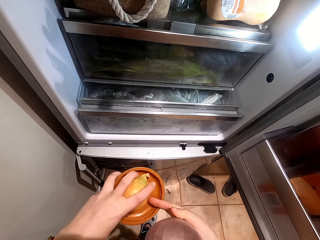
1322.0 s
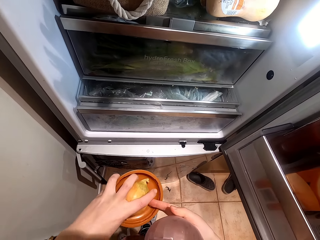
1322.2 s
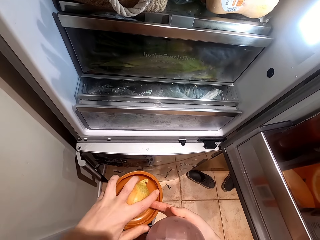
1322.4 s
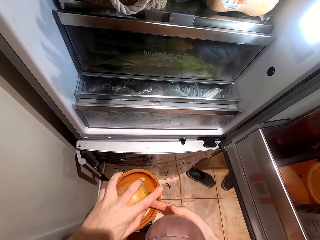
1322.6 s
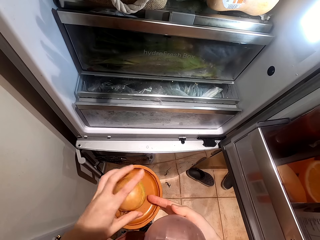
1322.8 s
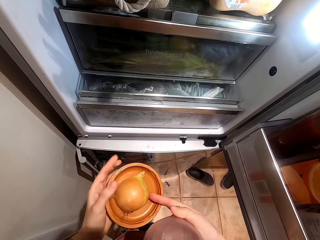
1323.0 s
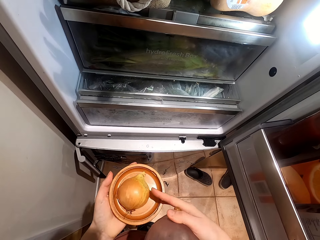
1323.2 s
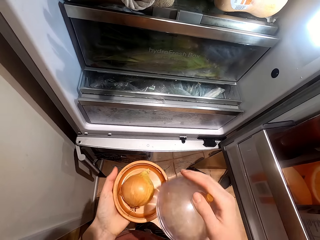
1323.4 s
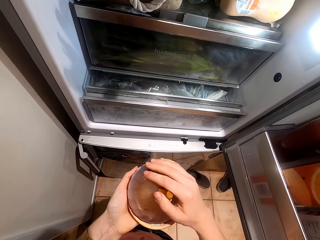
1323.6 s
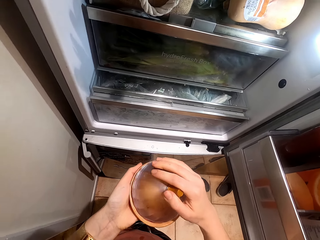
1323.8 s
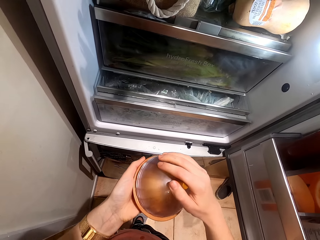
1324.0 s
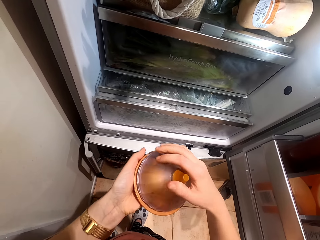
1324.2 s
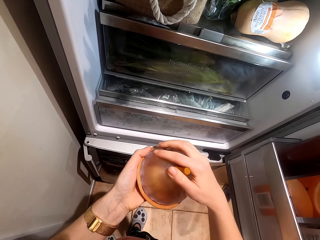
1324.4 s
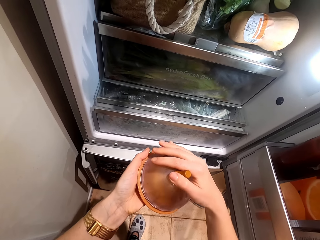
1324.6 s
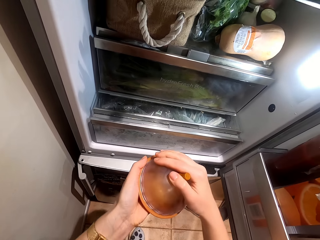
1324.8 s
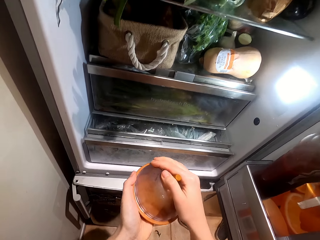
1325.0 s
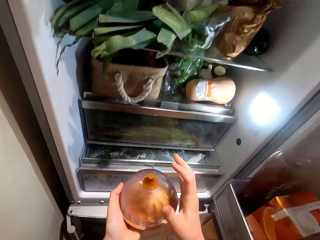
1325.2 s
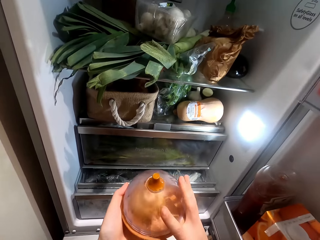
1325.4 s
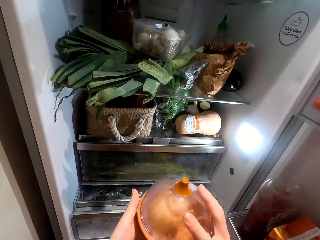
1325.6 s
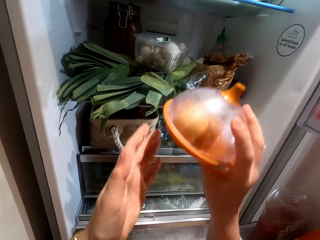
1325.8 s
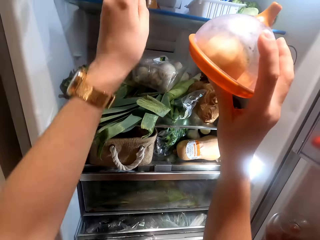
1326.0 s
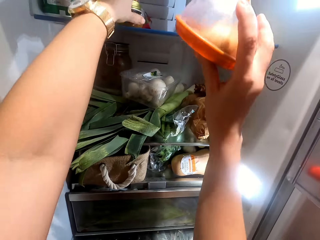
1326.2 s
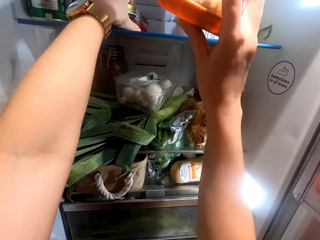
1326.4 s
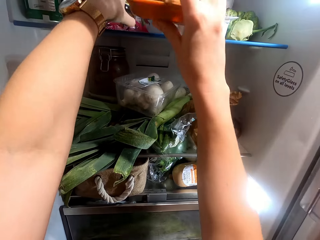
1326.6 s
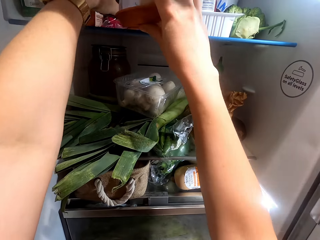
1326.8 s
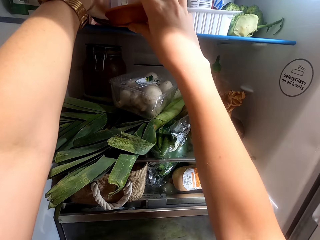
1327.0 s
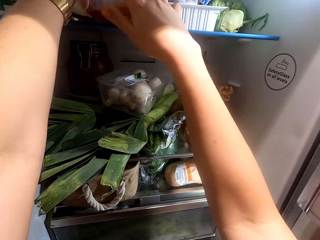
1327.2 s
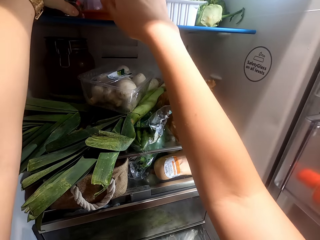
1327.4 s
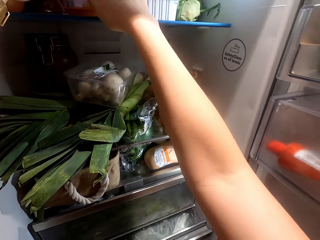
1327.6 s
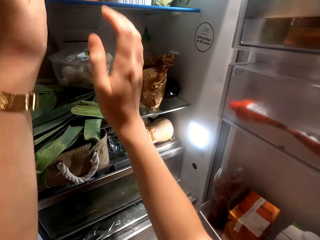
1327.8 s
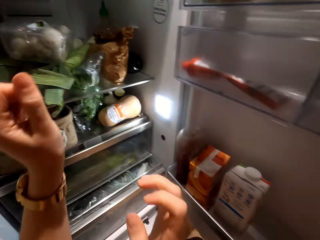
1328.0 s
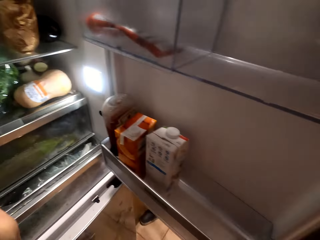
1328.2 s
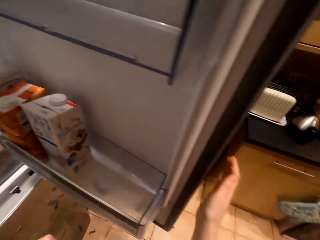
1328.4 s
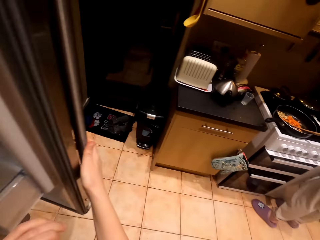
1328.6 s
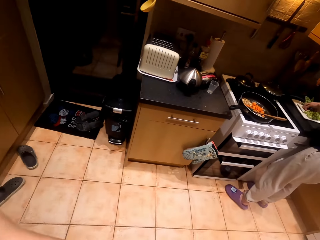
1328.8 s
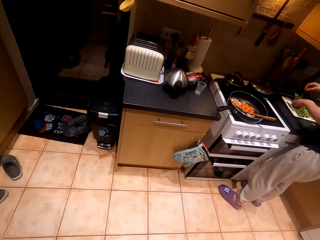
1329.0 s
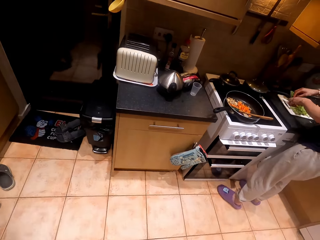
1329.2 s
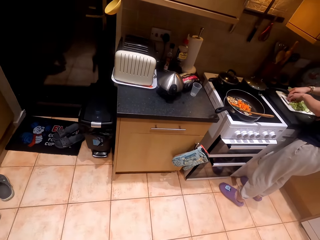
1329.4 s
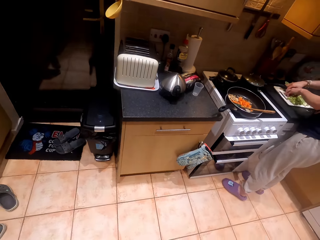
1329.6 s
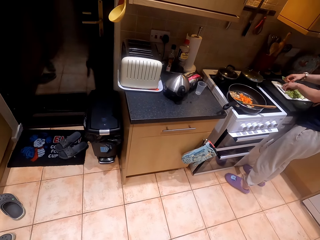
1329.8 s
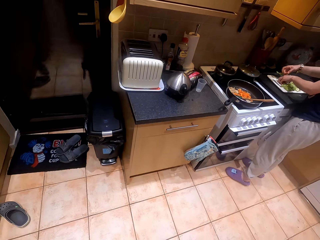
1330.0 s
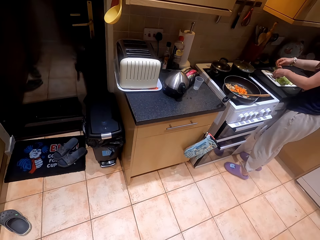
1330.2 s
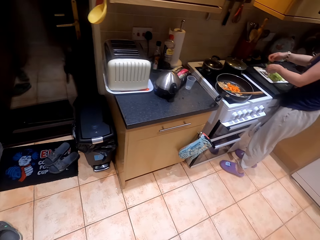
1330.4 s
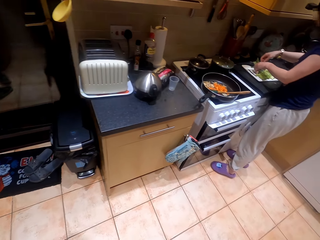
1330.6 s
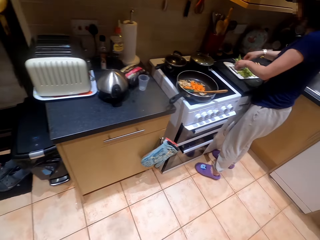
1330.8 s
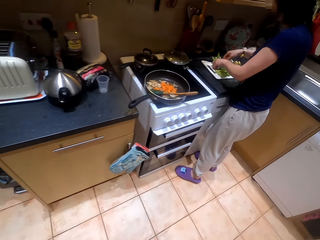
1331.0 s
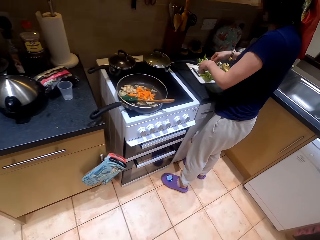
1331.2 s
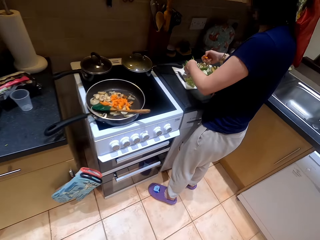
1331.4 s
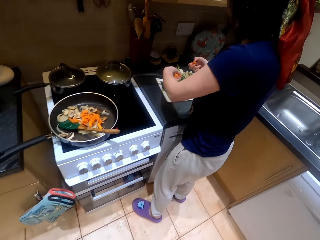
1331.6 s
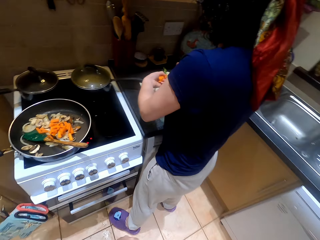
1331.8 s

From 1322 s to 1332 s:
The camera wearer puts onion in a tin or container. They close the tin with a lid. They put back the container in the fridge. They close the fridge. They walk around a kitchen. A lady picks up carrots from a chopping board.

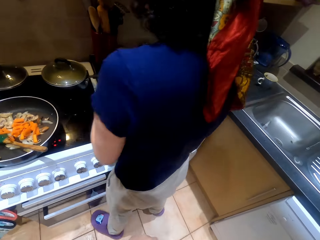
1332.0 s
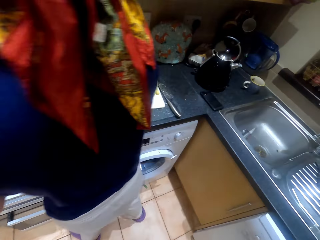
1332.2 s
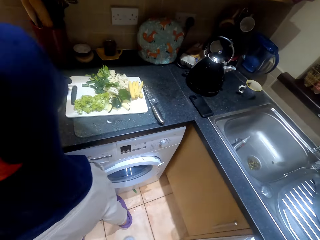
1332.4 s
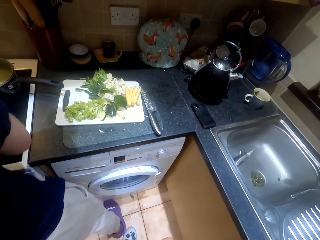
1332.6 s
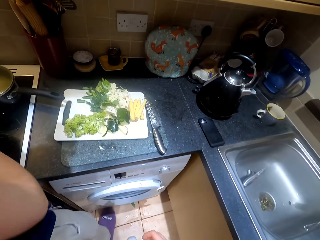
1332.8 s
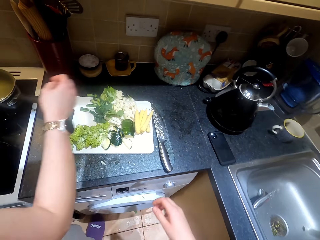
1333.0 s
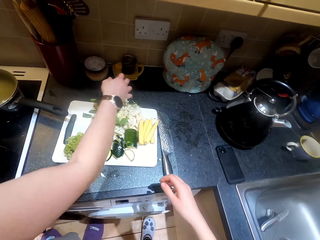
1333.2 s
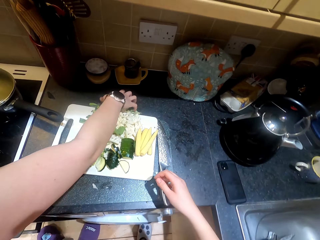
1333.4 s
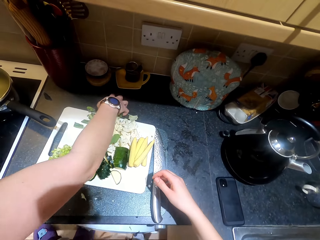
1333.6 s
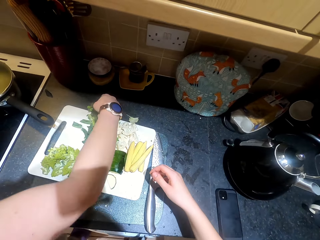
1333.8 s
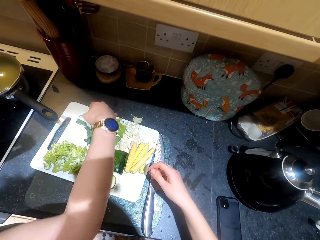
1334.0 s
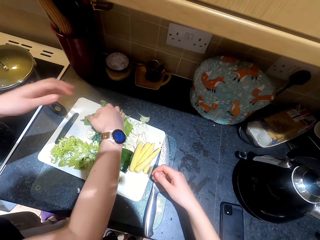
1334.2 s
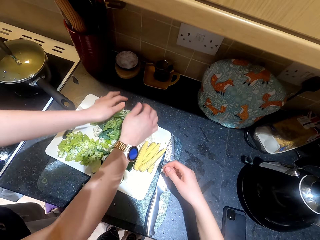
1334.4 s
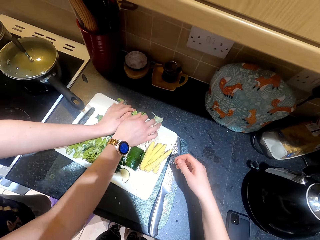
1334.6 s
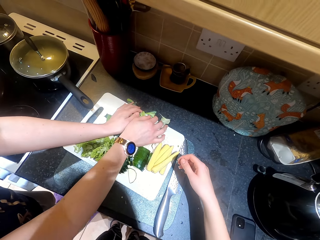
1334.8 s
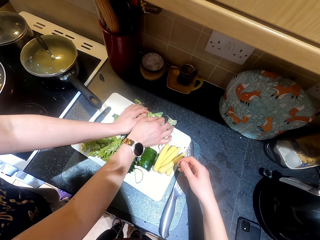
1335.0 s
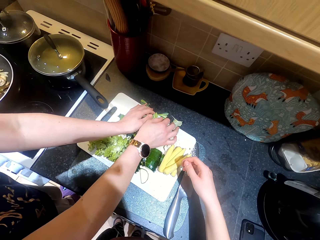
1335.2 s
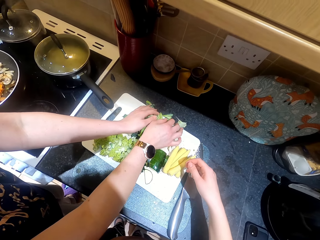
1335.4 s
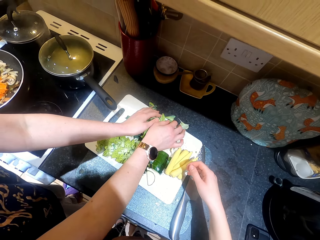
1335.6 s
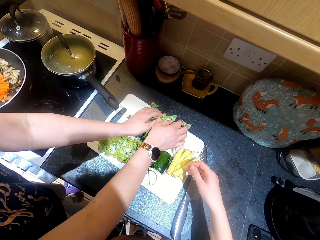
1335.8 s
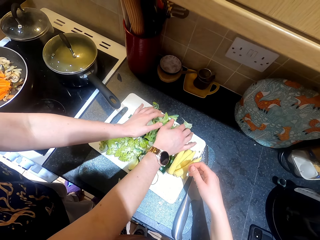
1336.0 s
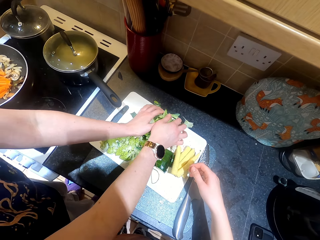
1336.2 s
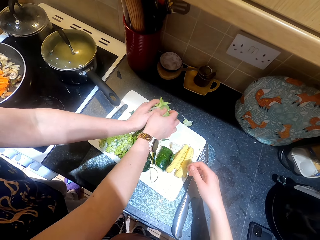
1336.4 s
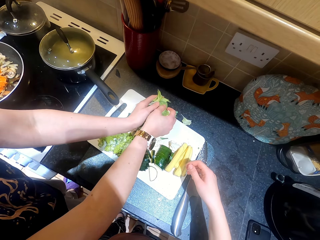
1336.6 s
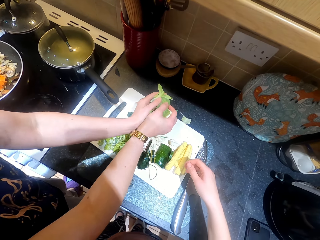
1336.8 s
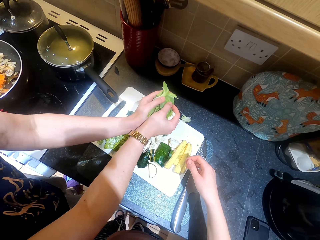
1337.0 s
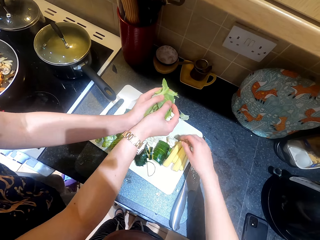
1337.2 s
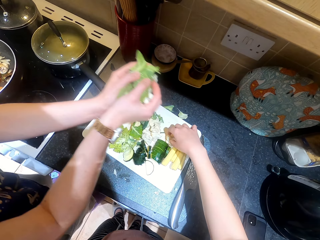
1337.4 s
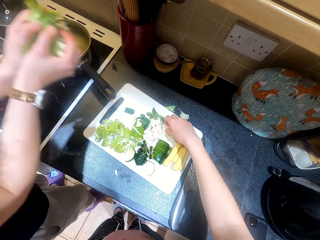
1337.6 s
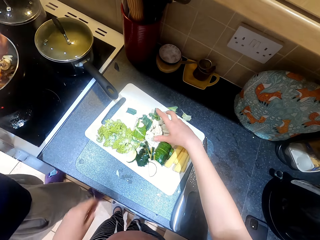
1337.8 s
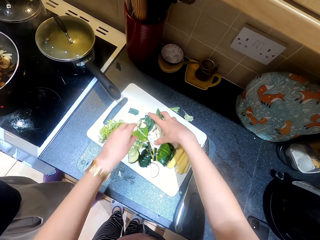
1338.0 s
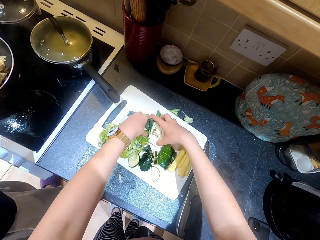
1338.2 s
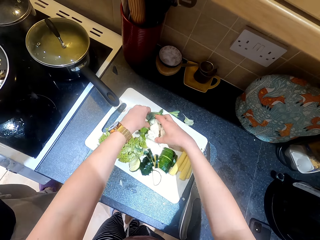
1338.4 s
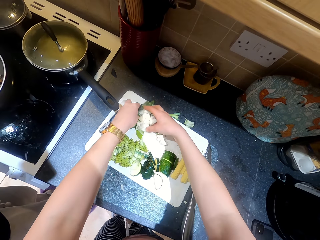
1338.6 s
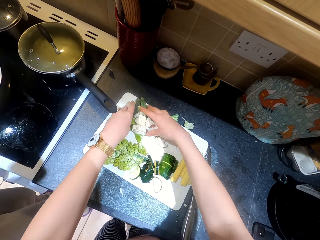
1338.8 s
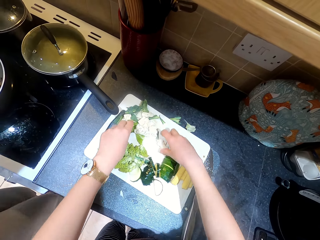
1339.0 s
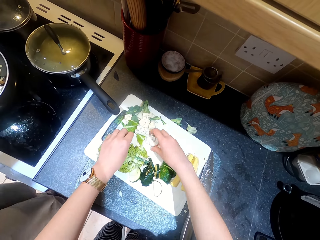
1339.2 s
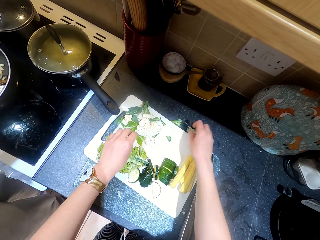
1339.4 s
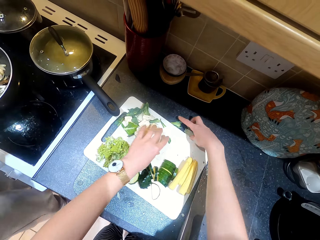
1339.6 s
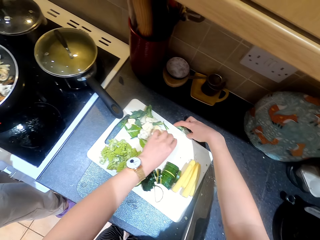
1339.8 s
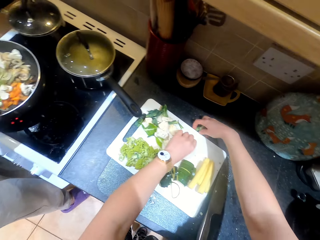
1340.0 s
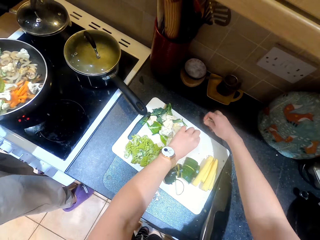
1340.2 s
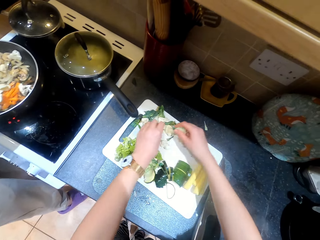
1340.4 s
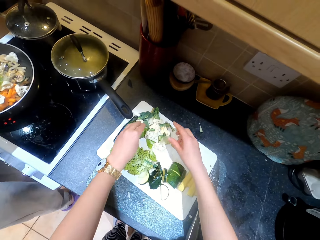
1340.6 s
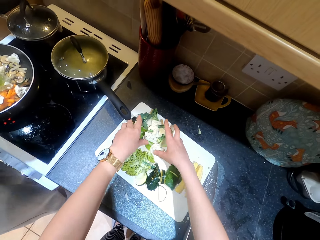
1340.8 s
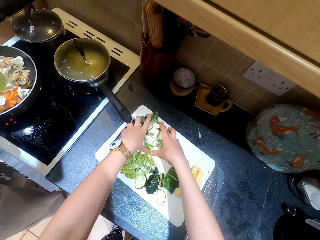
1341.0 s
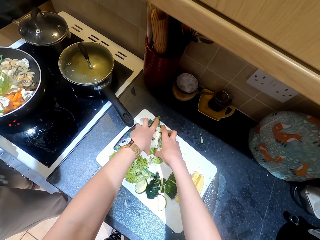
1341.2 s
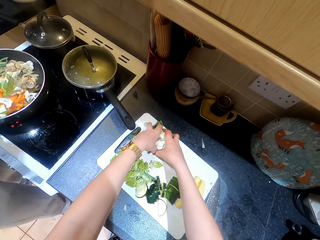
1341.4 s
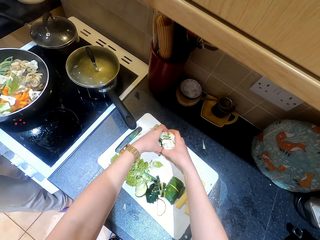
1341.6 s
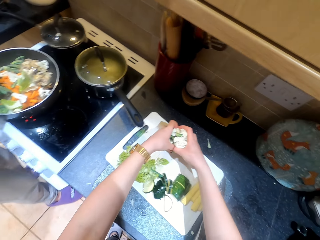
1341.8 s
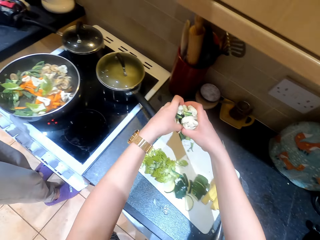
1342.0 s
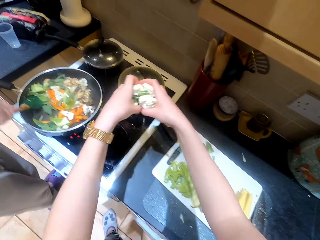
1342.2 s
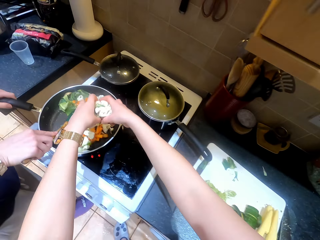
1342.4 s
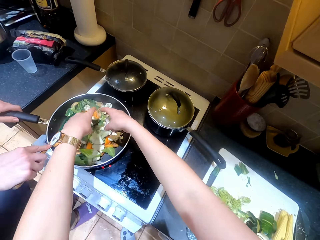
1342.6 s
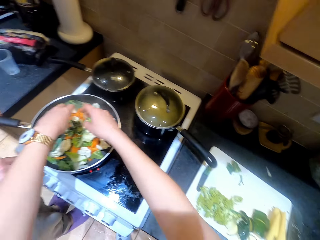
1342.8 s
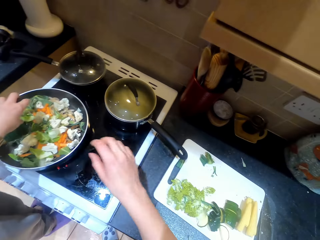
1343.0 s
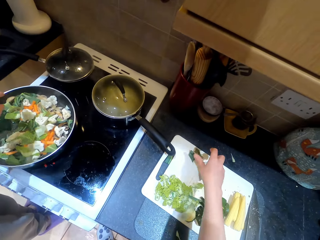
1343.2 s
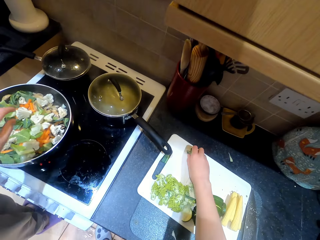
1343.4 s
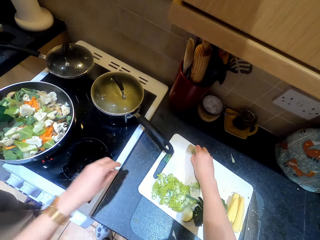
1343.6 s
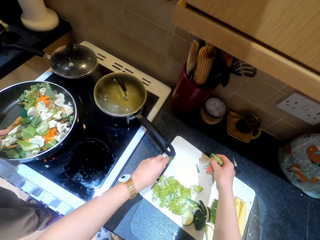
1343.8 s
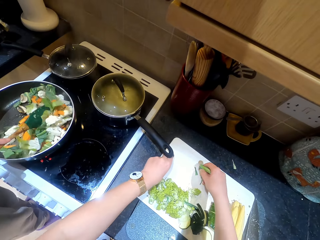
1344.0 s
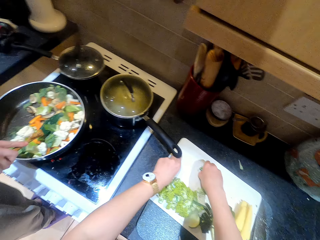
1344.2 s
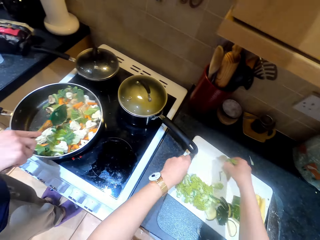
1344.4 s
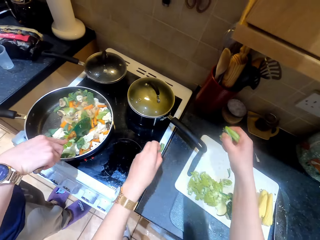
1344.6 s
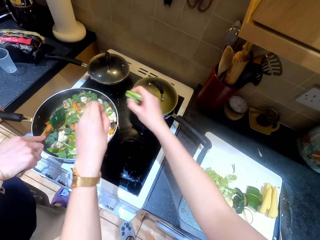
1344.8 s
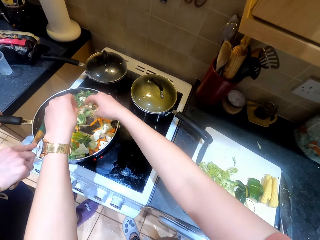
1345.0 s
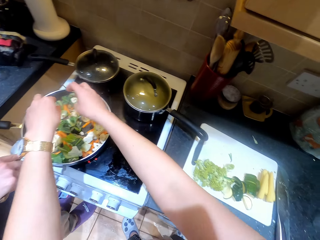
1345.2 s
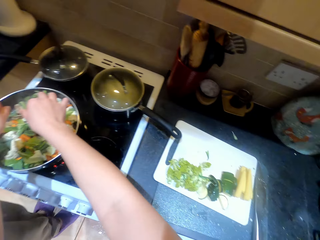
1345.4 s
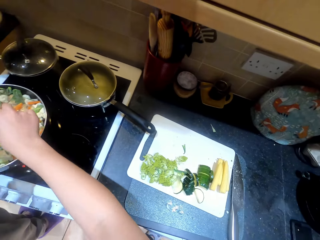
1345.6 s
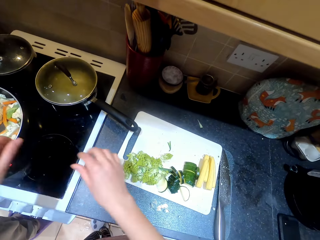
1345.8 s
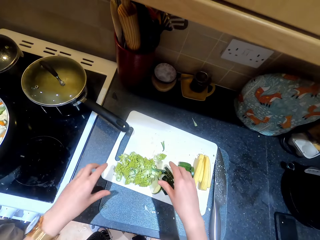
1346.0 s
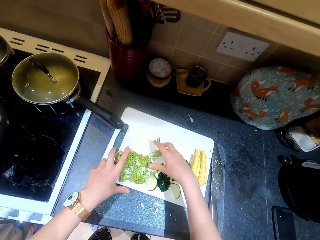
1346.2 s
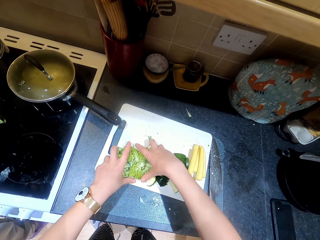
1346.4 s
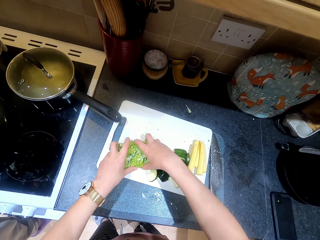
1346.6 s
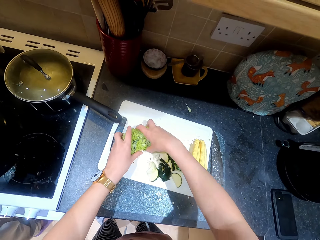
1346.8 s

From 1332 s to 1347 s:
A lady puts the chopped vegetables in a frying pan. The camera wearer looks around a kitchen. The lady picks up vegetables from a chopping board and puts vegetables on the pan. The camera wearer moves broccoli on the chopping board. They pick up the broccoli from the chopping board. The lady puts the chopped vegetables in the frying pan. The camera wearer puts the broccoli on the pan. They pick up vegetables from the chopping board. The lady stirs the vegetables in the frying pan. The camera wearer puts vegetables on the pan.
